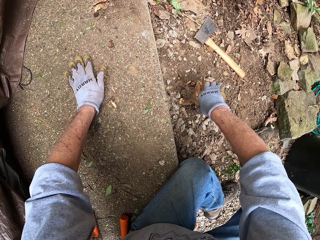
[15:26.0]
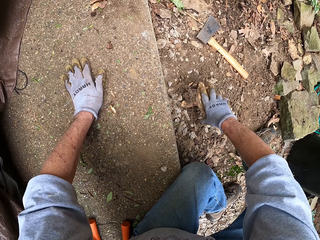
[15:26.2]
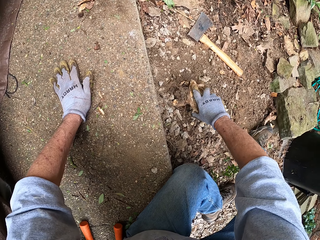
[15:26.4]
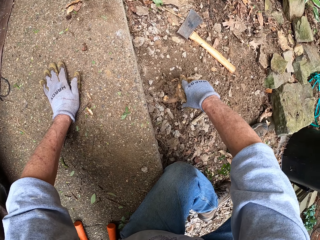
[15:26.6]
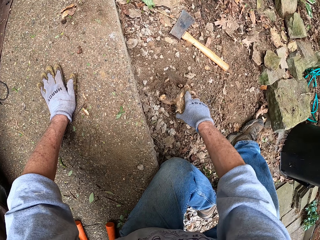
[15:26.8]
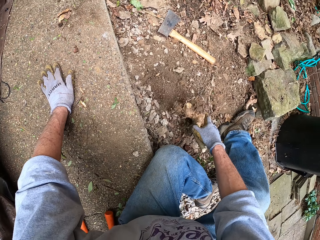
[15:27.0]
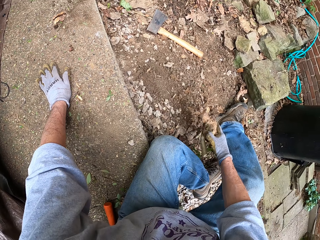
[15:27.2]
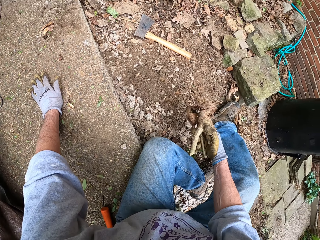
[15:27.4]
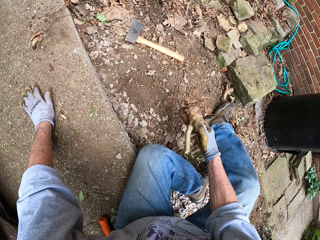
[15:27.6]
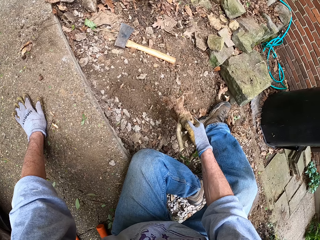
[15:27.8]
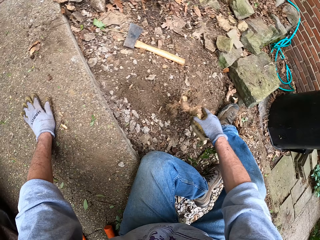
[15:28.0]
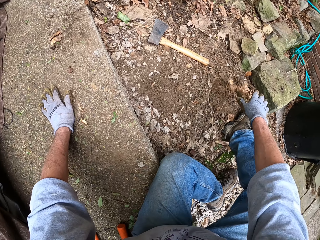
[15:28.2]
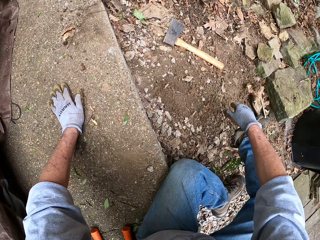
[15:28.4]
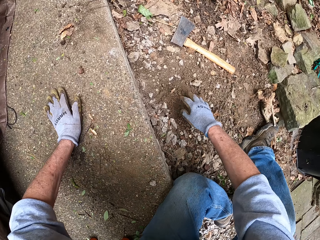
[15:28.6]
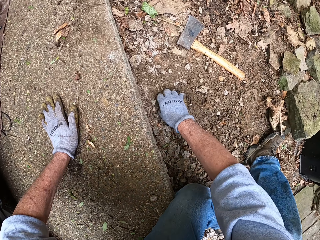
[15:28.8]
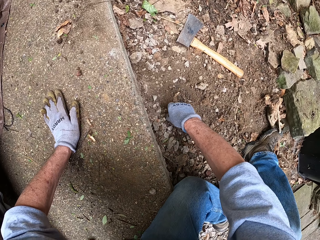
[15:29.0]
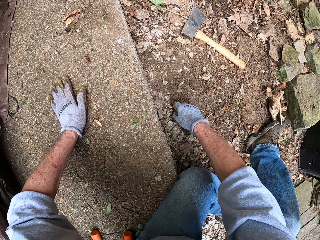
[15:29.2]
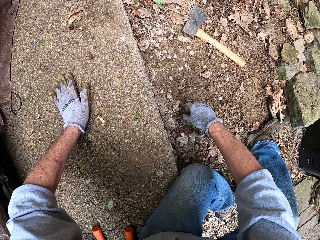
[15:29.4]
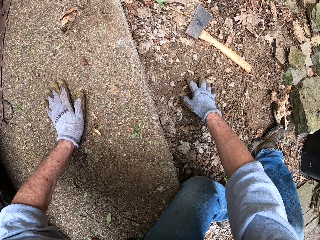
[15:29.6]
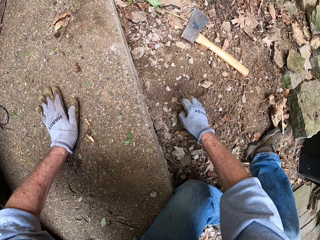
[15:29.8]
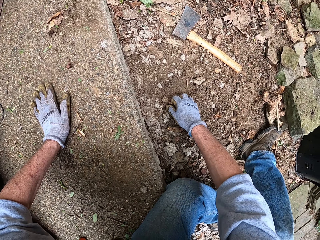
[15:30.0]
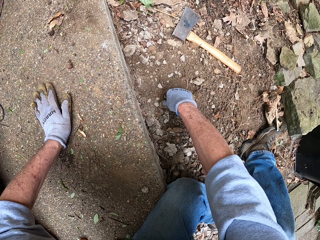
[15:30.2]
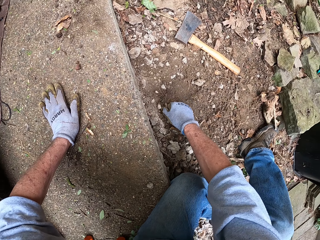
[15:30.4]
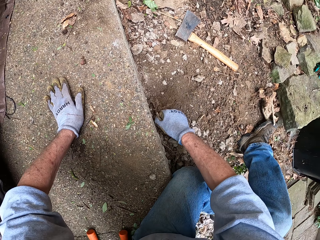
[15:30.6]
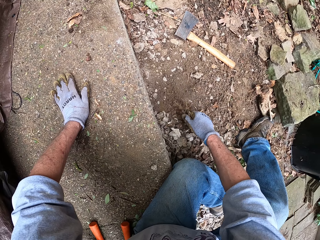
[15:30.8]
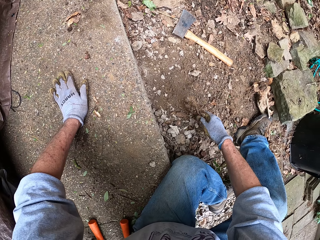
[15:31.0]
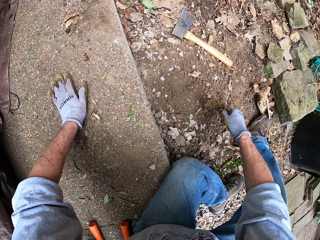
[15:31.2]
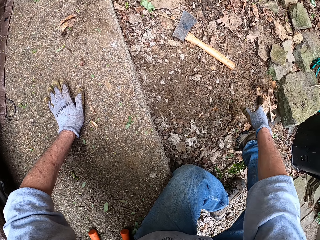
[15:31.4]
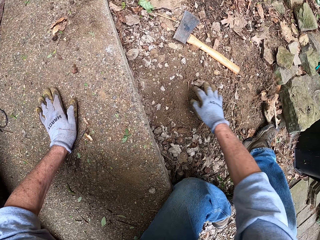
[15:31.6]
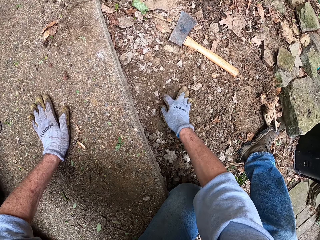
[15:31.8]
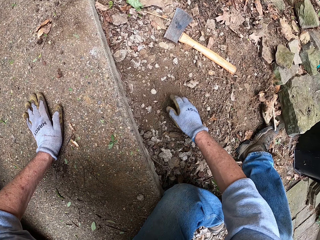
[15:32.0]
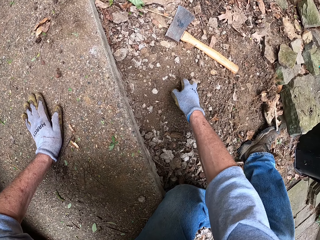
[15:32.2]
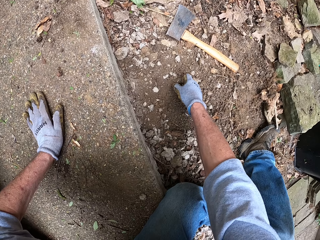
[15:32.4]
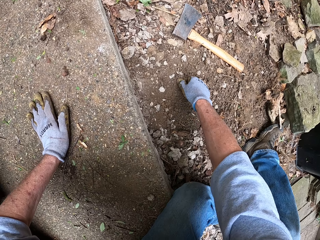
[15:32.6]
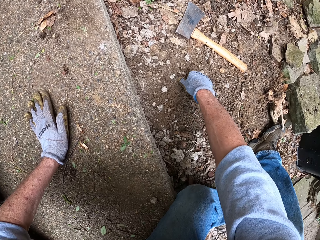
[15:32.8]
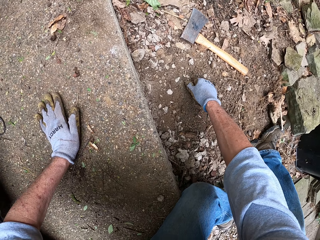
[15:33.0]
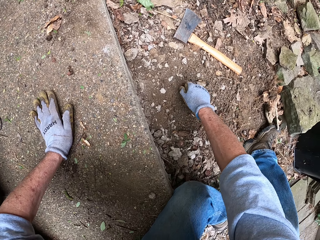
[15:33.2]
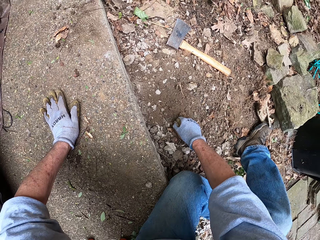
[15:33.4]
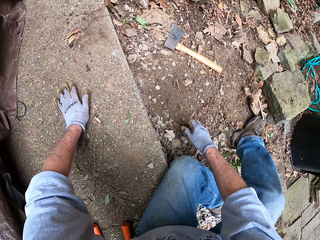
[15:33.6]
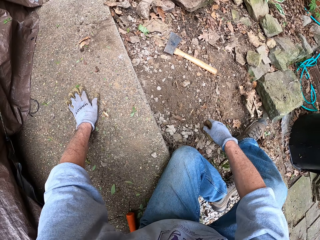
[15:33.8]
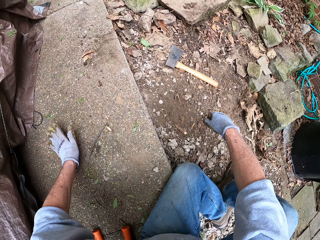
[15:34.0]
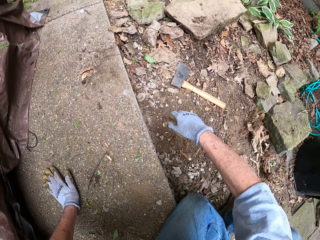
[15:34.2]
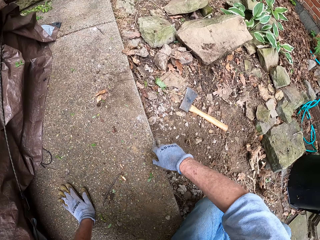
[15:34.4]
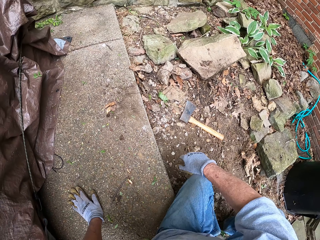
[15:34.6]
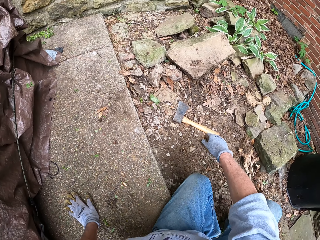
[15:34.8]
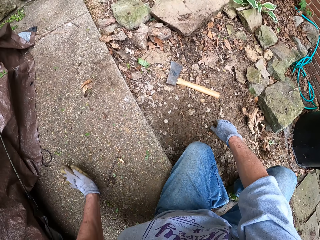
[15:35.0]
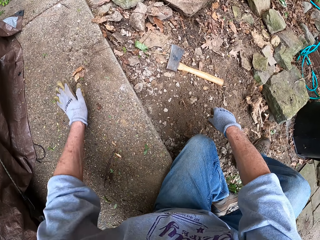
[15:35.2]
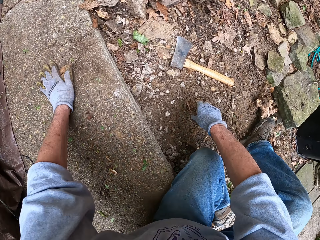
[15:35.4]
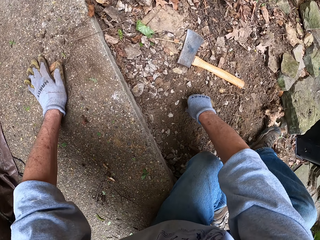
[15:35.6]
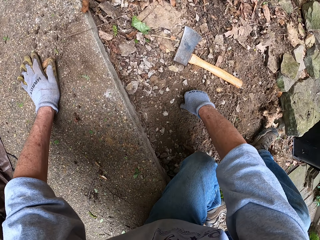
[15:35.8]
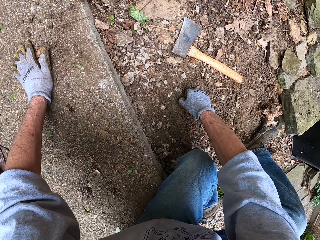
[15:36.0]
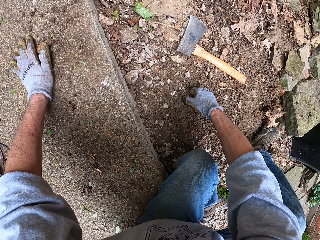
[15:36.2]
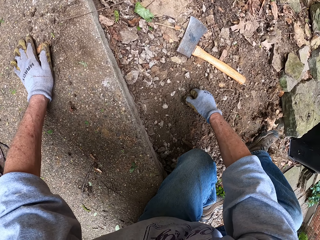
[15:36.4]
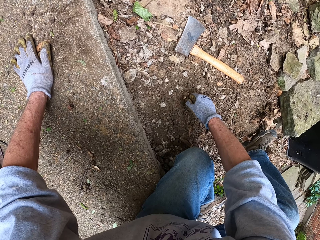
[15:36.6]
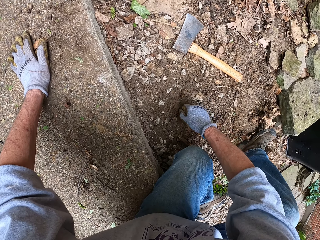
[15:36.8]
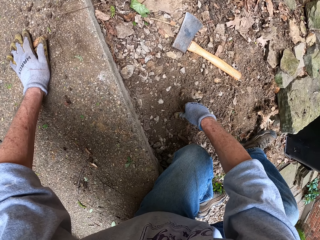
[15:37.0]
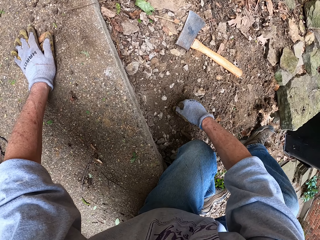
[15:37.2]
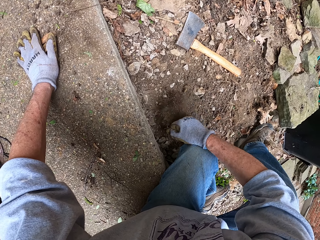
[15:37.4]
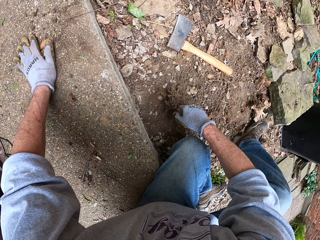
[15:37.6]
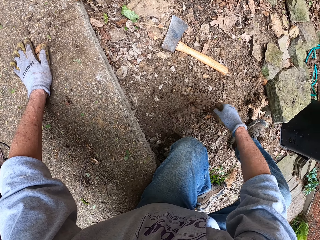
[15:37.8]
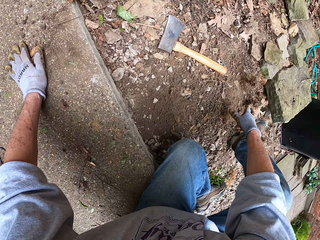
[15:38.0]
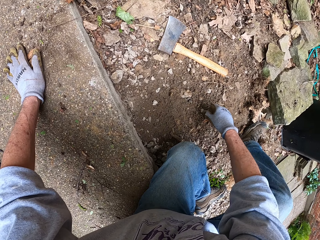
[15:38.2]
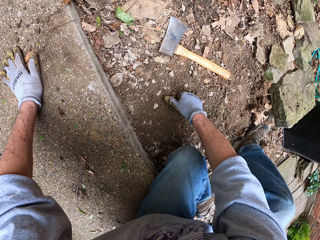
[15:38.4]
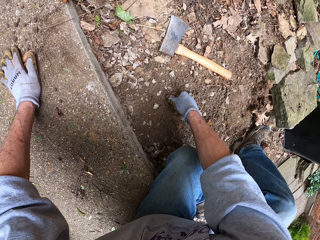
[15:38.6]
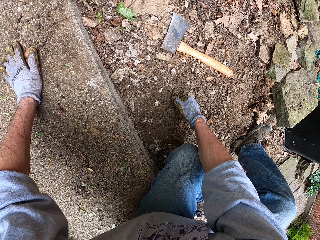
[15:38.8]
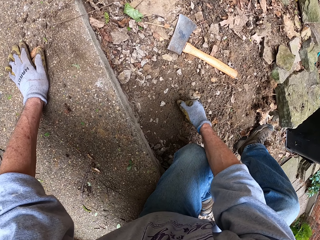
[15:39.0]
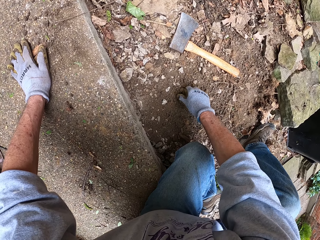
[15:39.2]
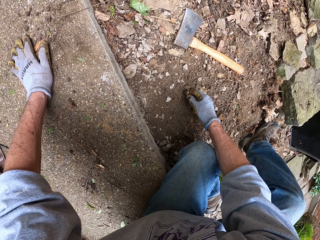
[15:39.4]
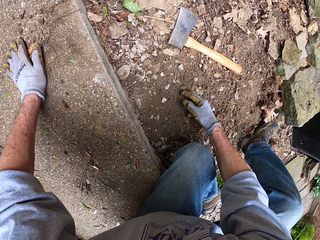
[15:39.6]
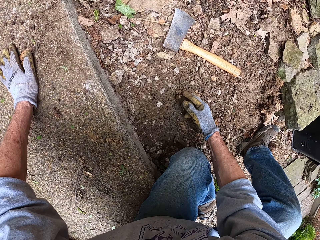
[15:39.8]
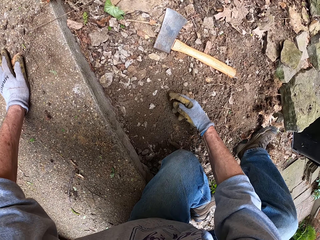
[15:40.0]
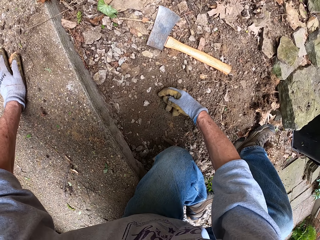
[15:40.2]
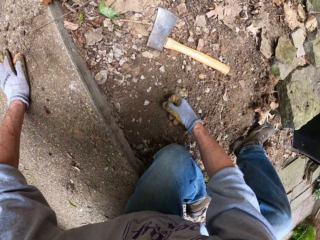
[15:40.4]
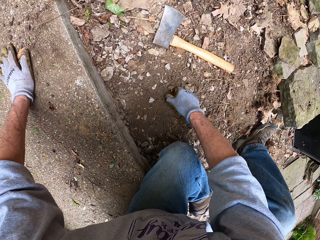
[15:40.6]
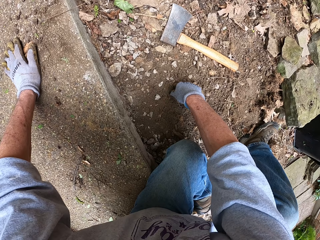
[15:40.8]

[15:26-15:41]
The camera wearer pulls the stump from the ground with his right hand. He drops the stump aside on the ground. He pulls out some root stumps from the ground. He throws away a root on the ground. He uproots a root with a hand. He moves around on the ground. He uproots a root with a hand. He throws away the root on the ground. He uproots a root with a hand.

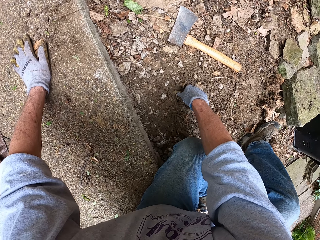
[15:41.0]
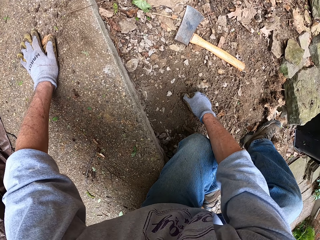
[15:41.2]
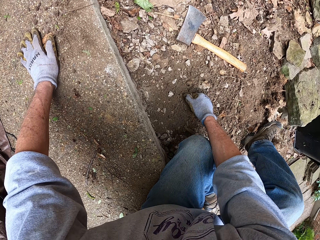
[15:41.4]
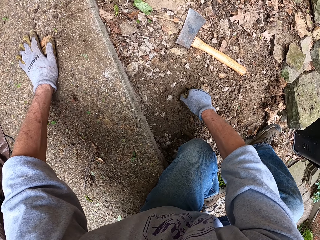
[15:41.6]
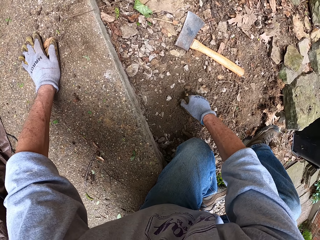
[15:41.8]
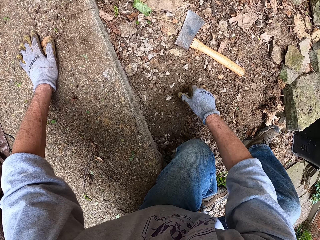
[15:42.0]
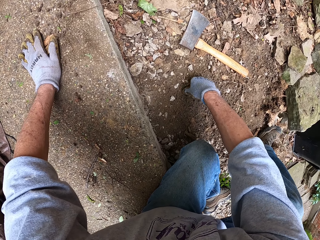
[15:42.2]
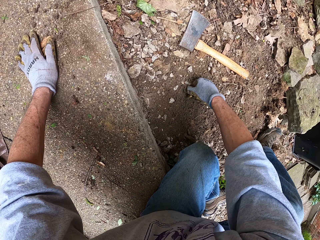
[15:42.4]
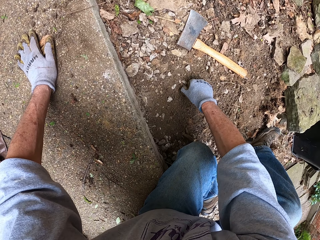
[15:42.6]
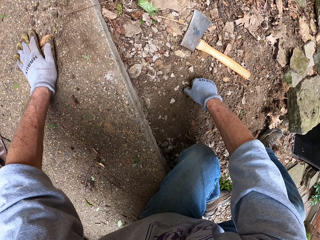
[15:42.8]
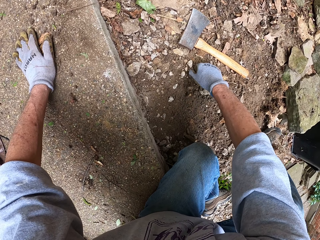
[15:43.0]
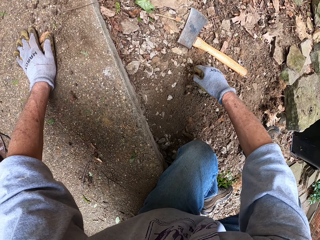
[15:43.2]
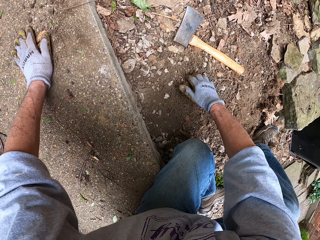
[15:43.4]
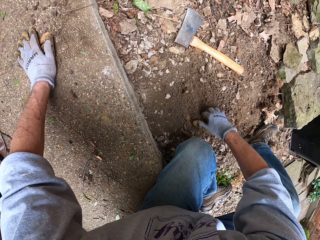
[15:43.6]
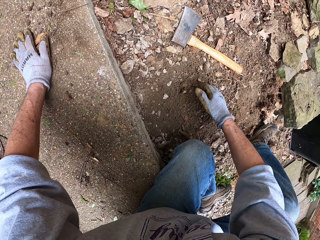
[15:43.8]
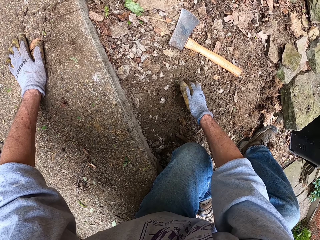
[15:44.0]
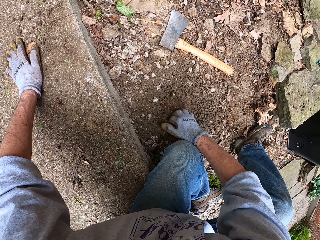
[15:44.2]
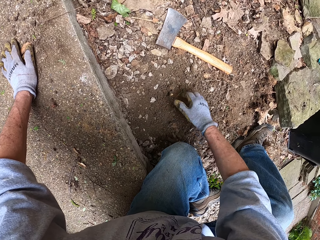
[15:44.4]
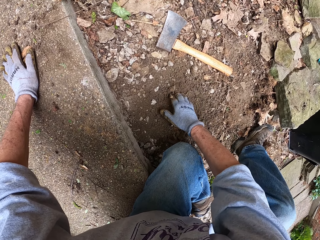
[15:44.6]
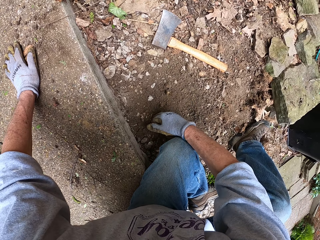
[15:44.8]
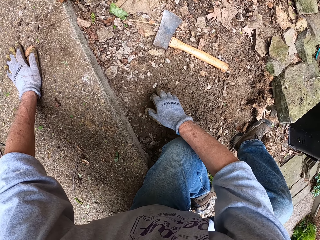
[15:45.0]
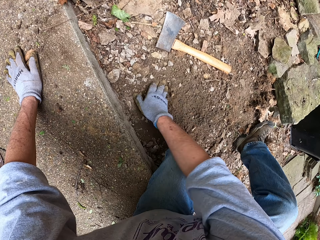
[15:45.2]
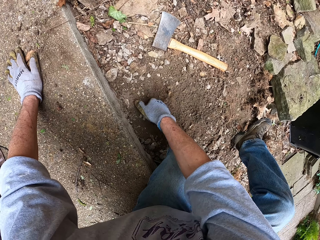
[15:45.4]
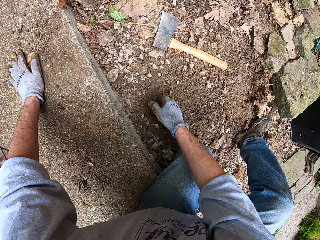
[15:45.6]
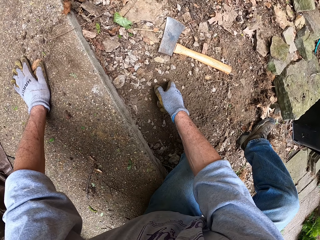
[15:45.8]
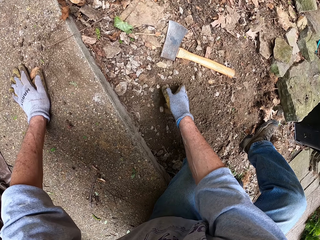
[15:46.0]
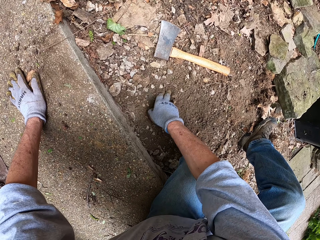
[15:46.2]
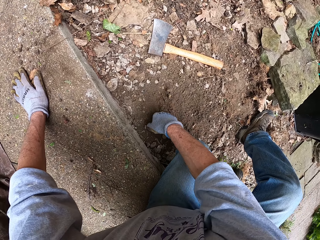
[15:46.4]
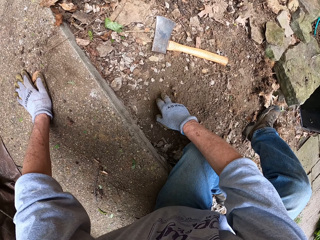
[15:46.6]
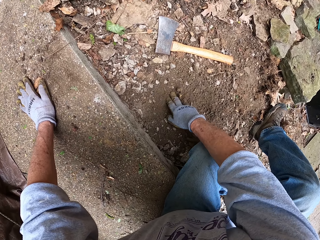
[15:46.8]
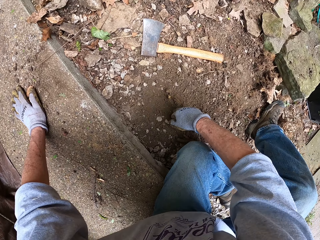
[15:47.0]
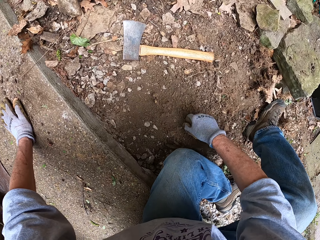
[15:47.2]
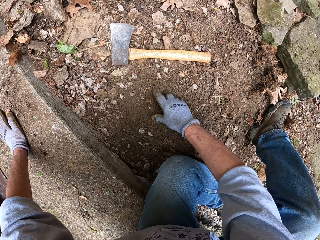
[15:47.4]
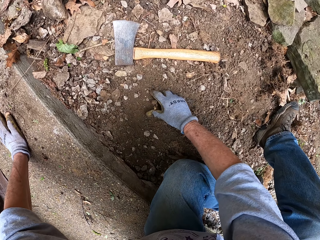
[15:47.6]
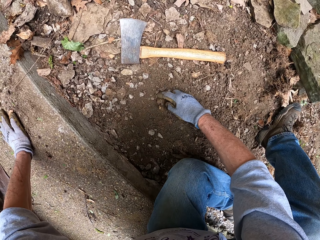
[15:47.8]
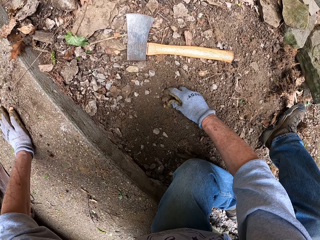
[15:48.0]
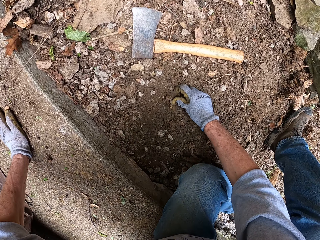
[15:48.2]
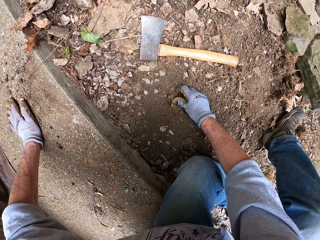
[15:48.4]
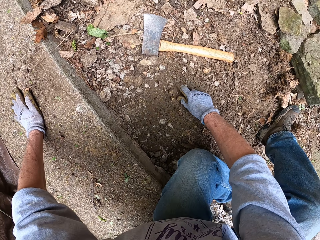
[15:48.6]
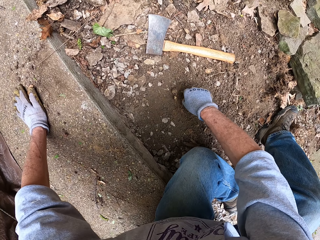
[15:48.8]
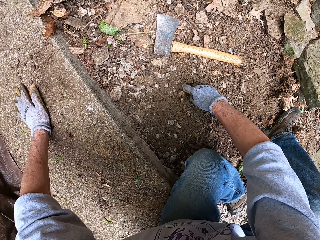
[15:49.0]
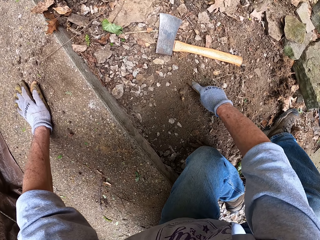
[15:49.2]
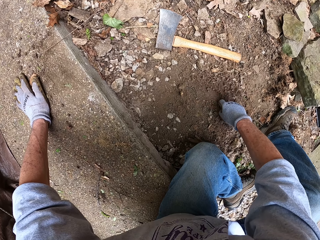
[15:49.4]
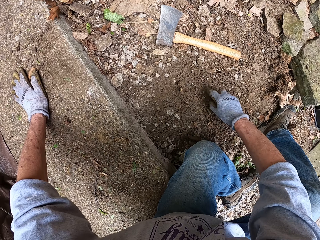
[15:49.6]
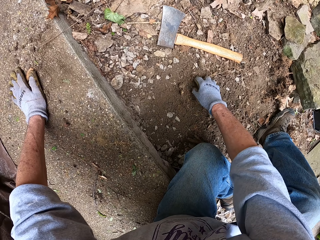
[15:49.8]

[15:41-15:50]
The camera wearer levels the ground with a hand.
